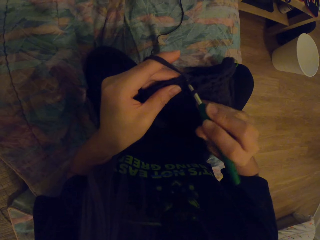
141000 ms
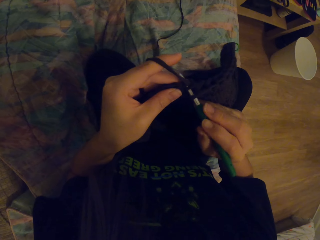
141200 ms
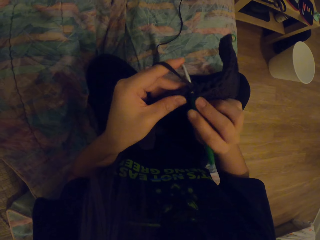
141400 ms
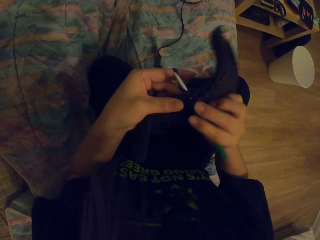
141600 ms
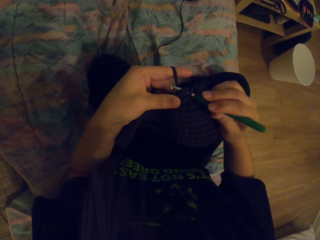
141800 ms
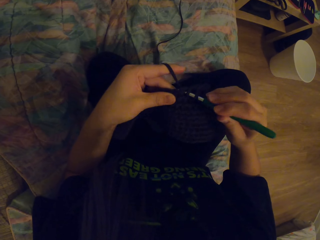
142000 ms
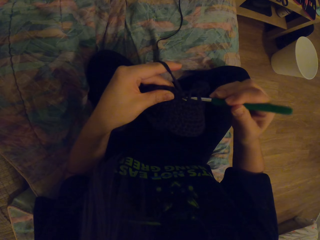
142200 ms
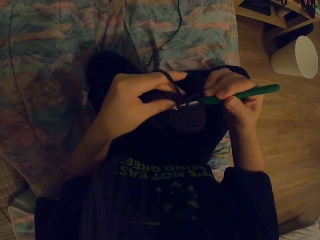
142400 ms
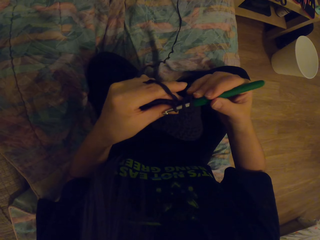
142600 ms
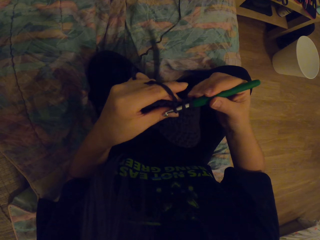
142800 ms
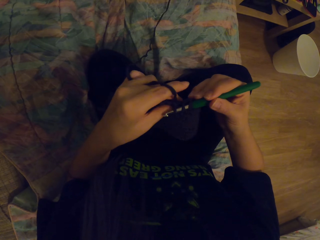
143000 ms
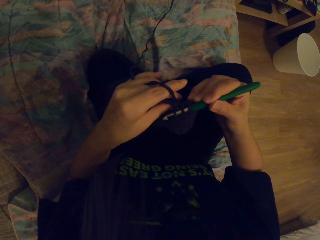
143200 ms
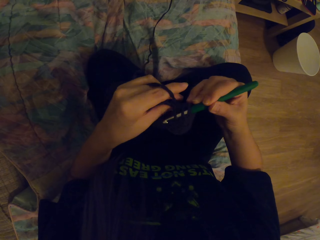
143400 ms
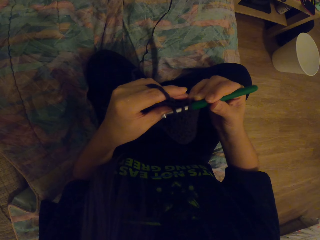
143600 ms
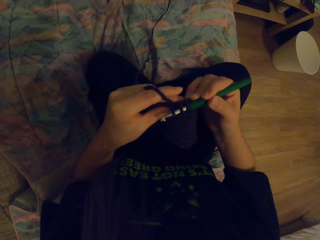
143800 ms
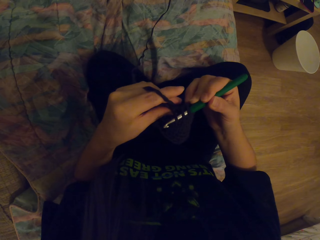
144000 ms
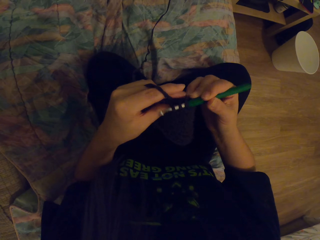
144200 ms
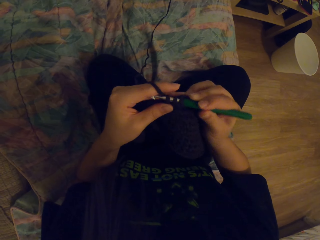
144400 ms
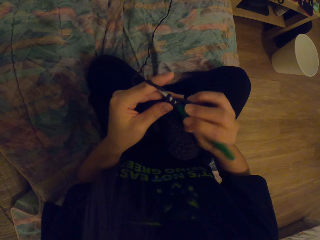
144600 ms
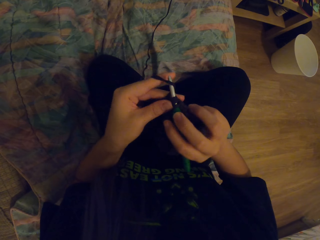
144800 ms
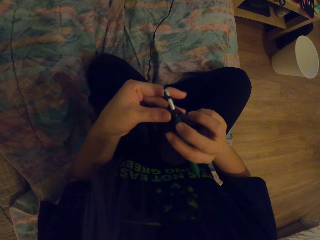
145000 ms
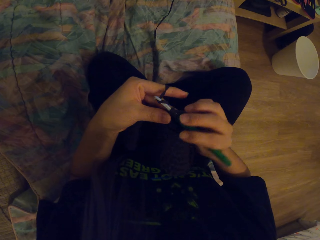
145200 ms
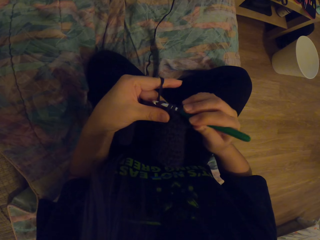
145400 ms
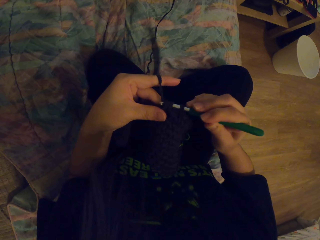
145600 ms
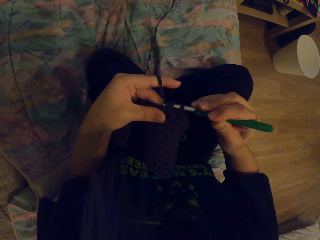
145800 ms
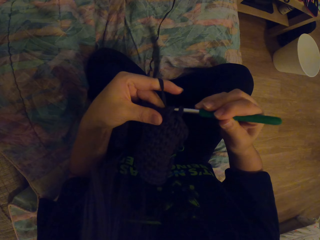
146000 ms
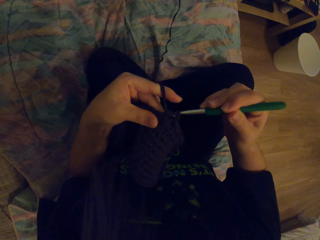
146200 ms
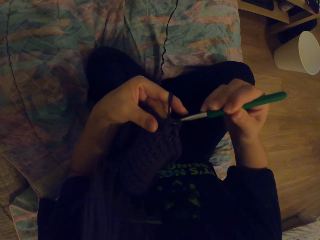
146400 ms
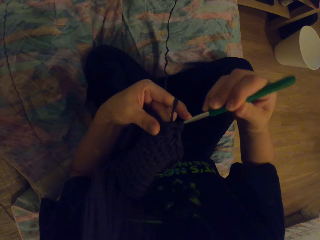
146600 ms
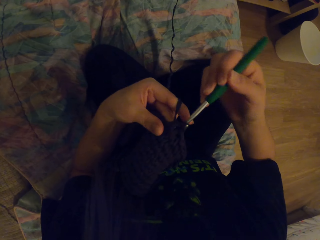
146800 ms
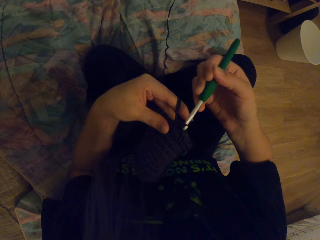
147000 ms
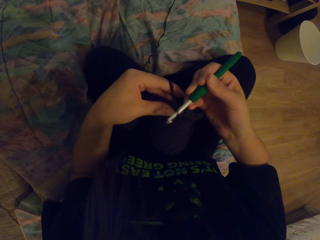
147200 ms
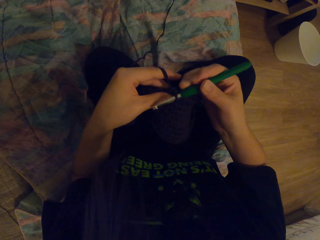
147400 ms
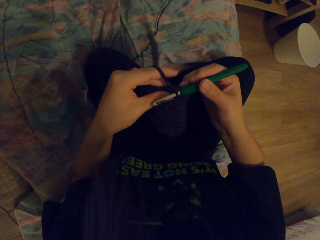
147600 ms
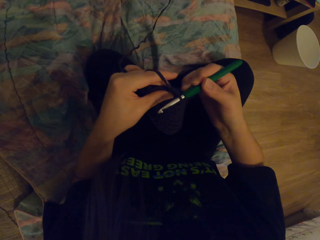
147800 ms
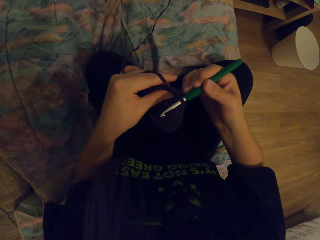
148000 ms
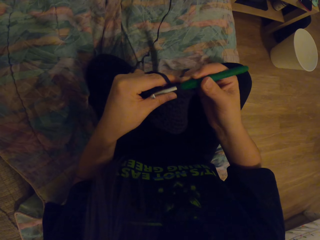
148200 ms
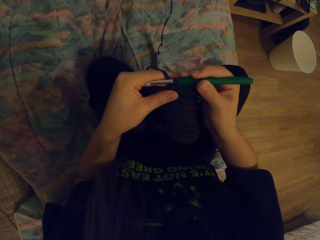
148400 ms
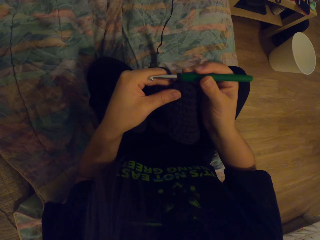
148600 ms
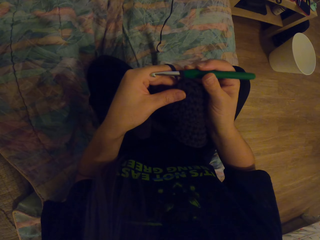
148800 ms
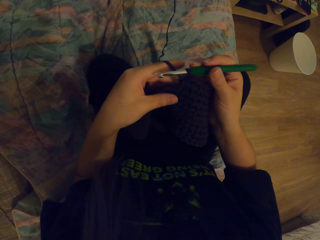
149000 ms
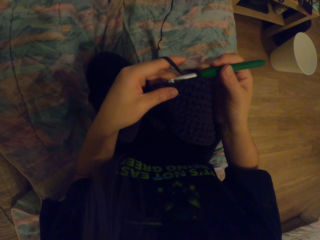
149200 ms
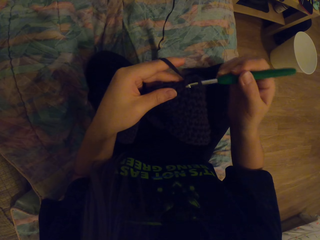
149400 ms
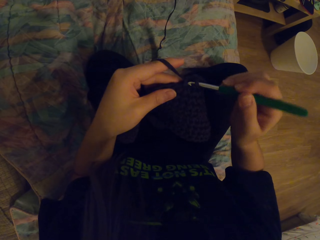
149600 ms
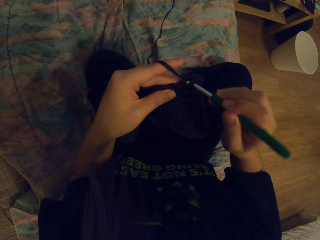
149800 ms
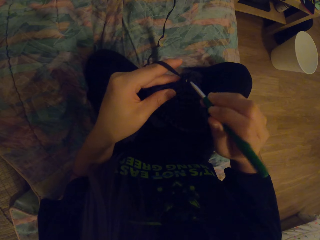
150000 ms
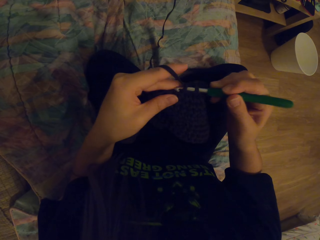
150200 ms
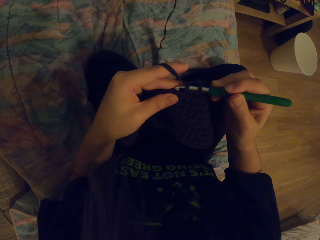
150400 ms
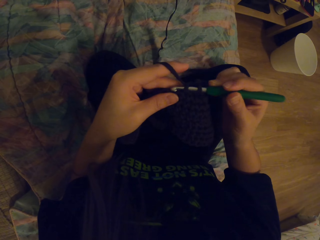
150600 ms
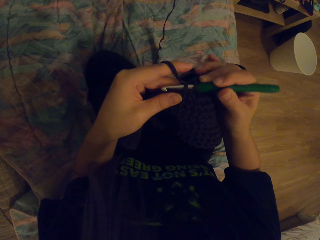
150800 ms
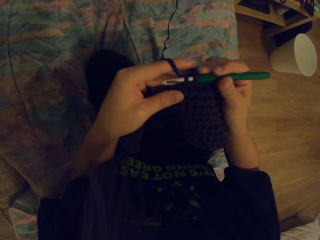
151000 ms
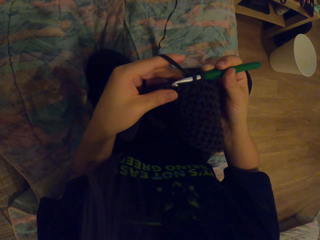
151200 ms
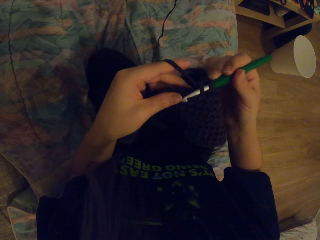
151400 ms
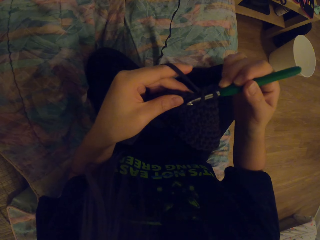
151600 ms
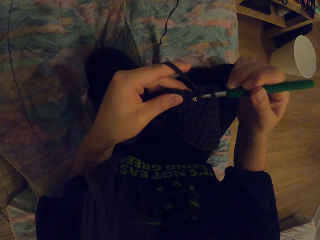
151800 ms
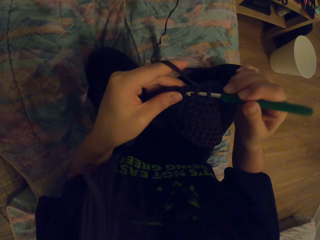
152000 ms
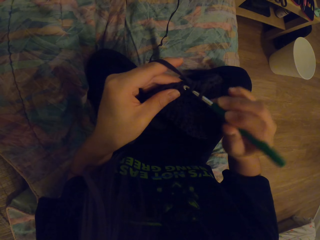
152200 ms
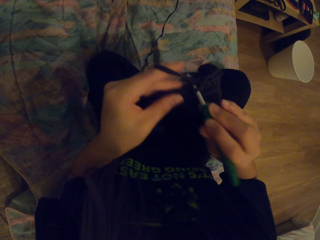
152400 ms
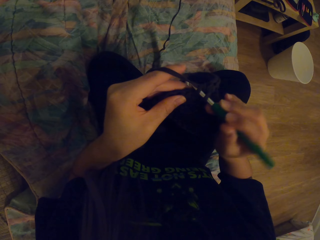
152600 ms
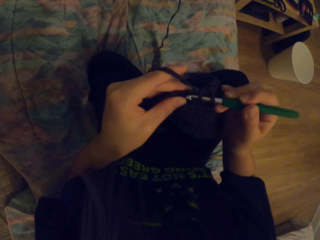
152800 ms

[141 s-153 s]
The camera wearer pulls the yarn with the hook. They crochet a garment using the yarn and the hook.

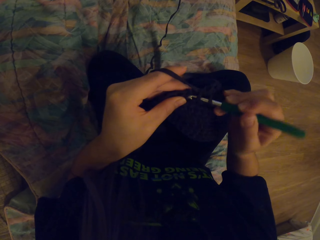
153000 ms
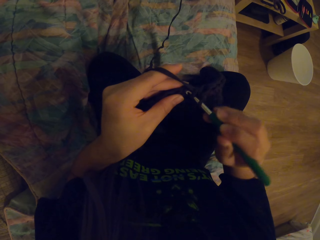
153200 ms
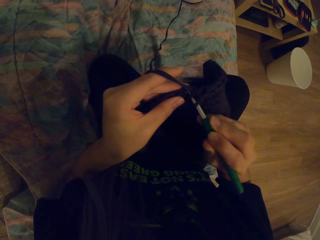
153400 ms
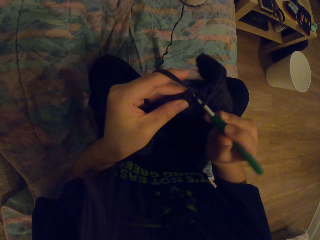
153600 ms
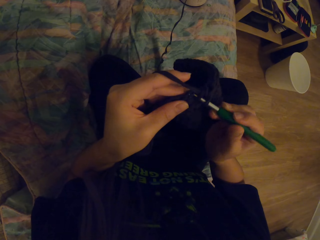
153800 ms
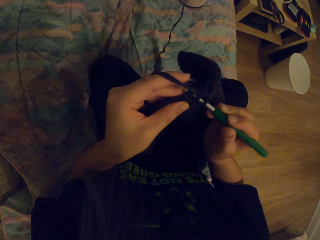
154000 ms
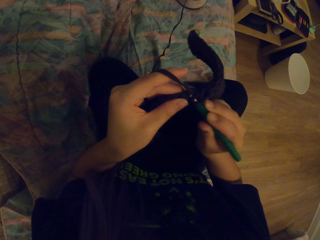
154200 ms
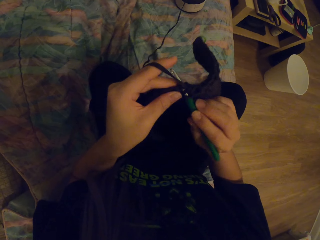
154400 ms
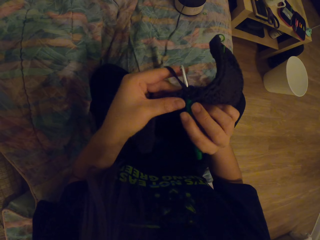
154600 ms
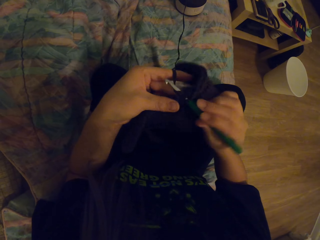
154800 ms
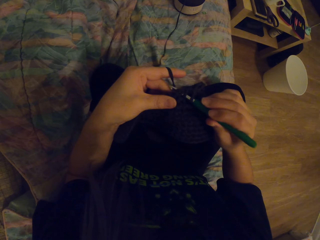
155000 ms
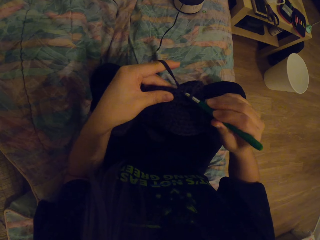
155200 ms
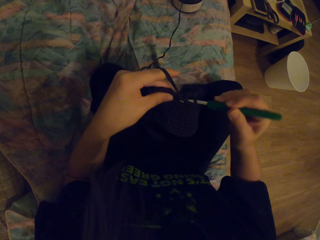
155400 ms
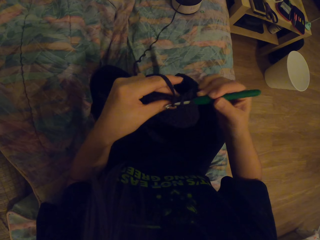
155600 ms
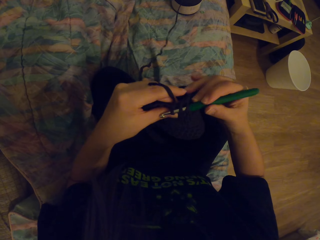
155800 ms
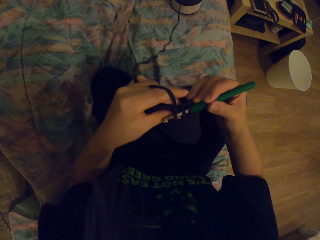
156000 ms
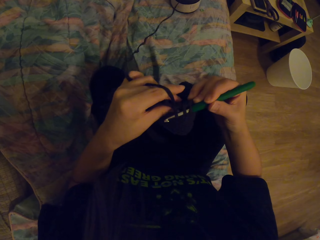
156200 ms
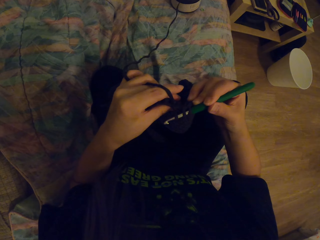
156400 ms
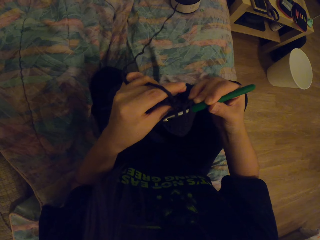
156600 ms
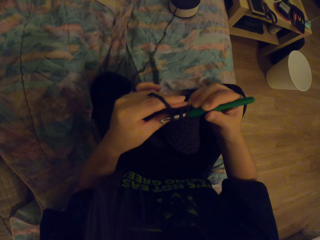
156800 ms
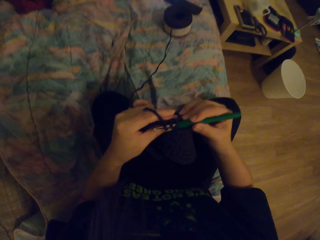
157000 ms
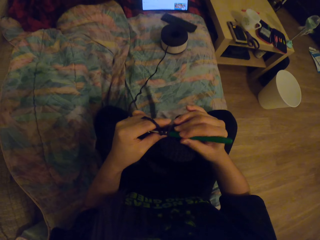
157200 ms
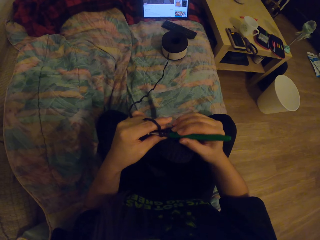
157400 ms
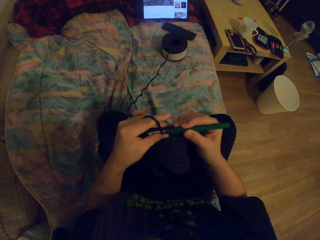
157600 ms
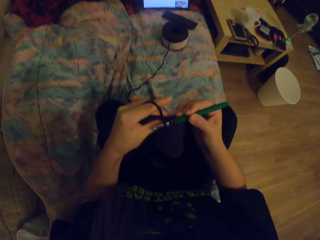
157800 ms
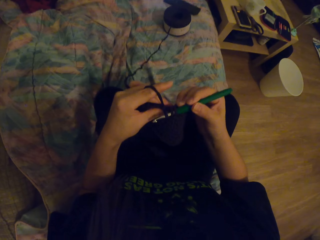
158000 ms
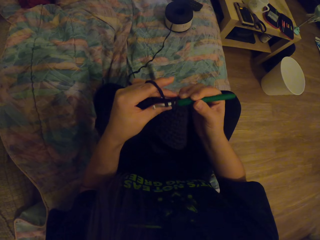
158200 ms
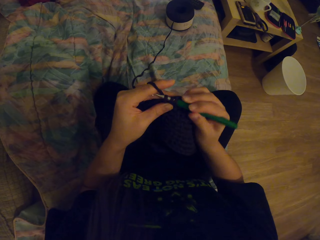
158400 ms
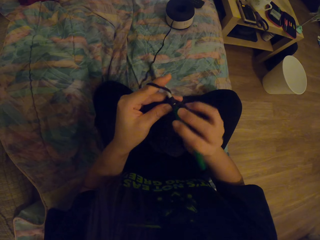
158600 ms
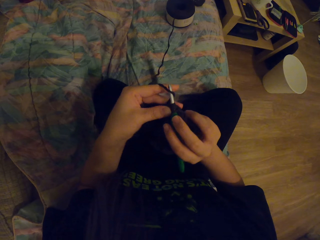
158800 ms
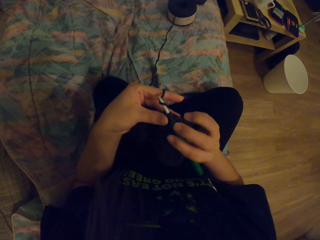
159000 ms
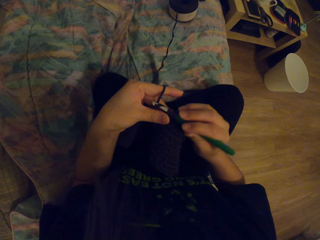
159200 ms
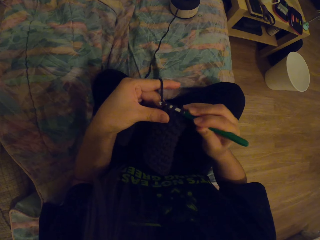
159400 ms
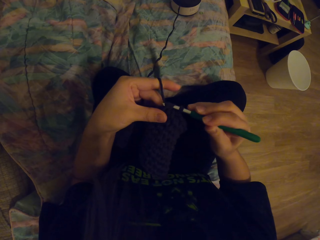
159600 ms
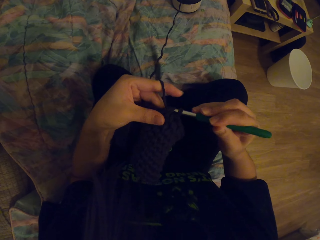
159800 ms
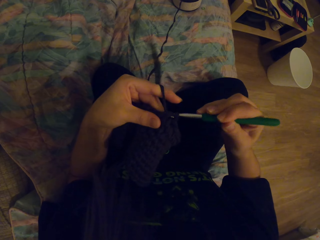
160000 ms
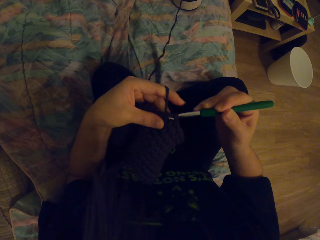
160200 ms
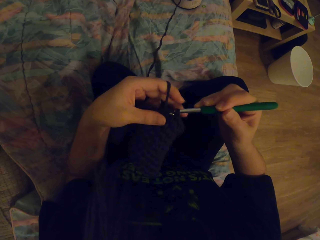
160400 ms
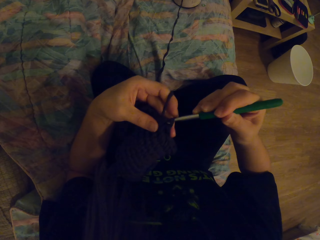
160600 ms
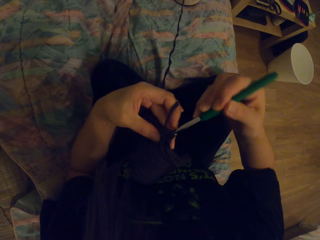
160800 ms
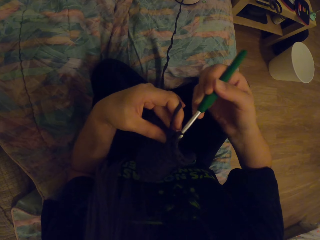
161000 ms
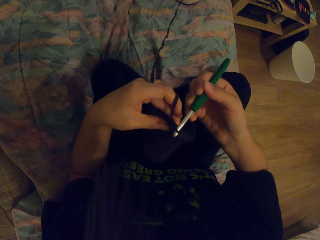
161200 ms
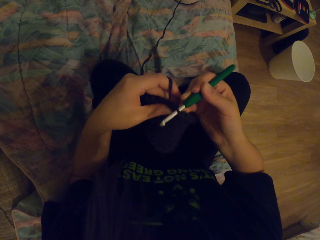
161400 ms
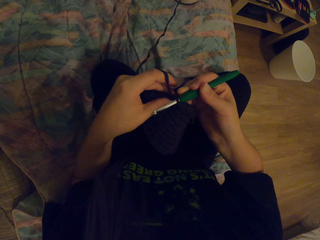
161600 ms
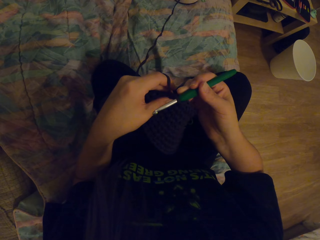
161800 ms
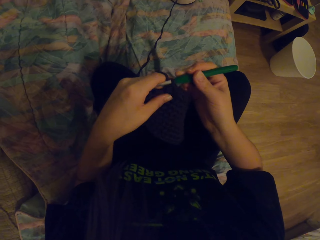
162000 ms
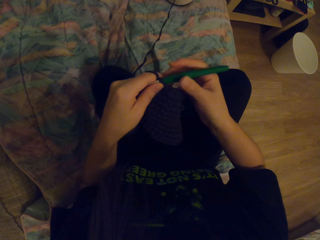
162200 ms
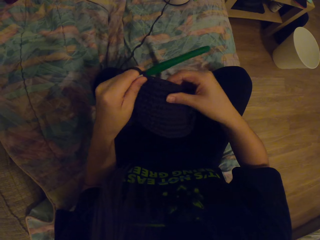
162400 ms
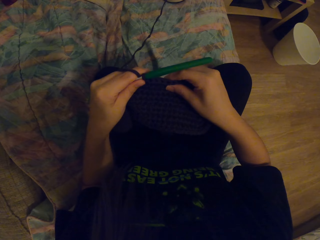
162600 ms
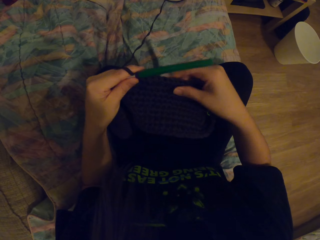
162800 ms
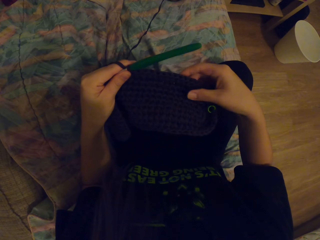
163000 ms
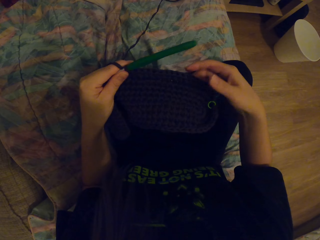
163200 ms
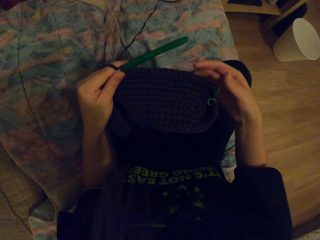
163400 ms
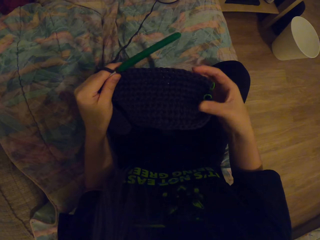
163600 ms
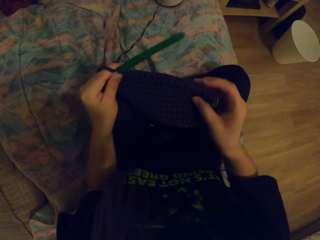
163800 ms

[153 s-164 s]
The camera wearer pulls the yarn with the hook. They crochet a garment using the yarn and the hook. They look at the garment.
